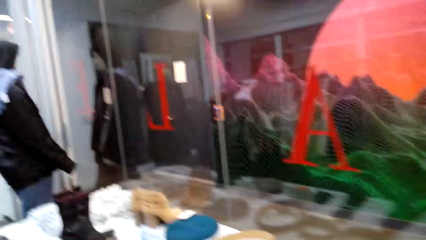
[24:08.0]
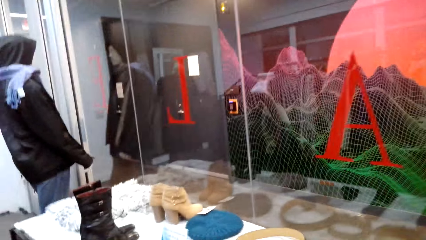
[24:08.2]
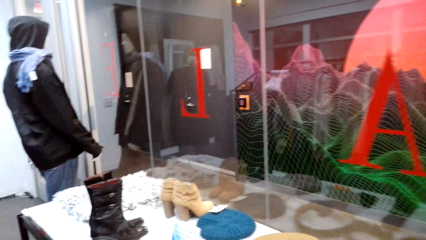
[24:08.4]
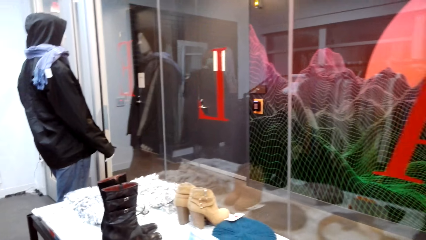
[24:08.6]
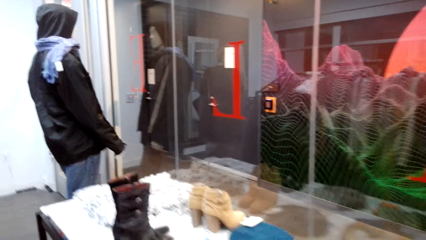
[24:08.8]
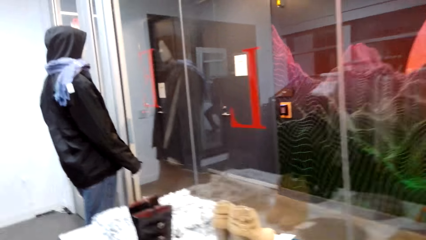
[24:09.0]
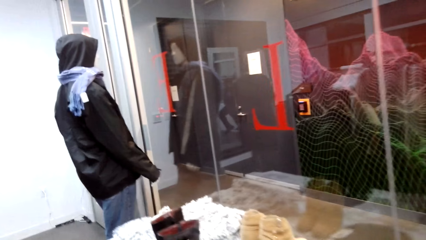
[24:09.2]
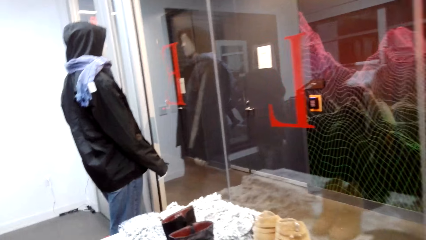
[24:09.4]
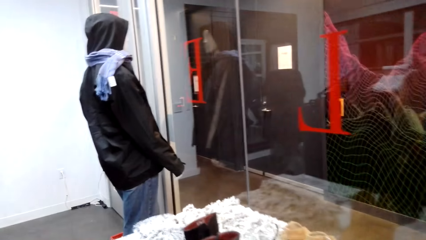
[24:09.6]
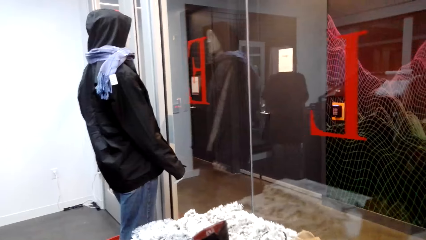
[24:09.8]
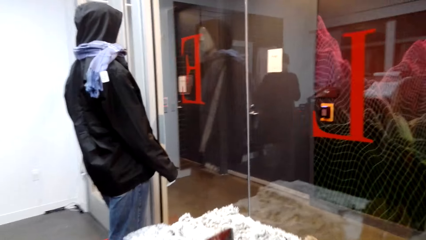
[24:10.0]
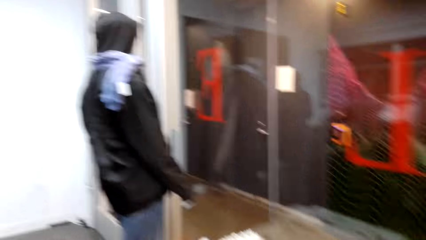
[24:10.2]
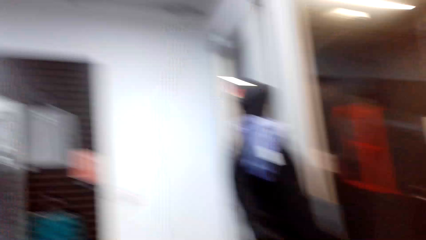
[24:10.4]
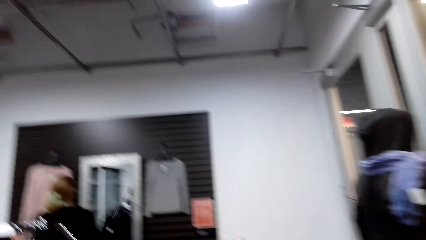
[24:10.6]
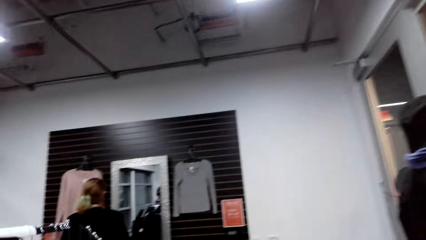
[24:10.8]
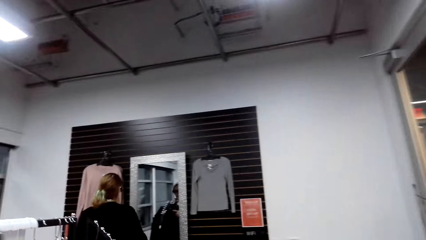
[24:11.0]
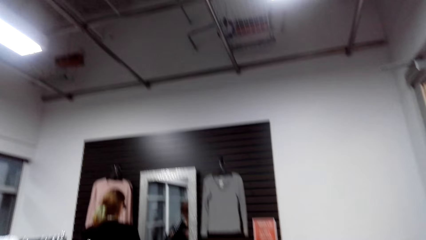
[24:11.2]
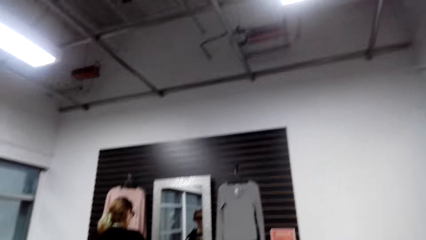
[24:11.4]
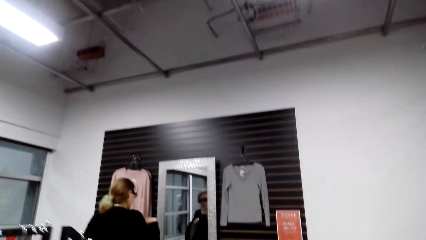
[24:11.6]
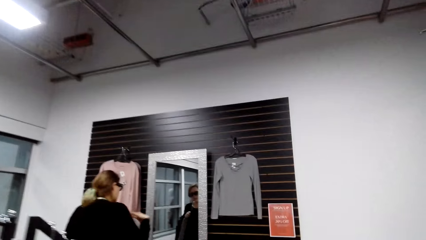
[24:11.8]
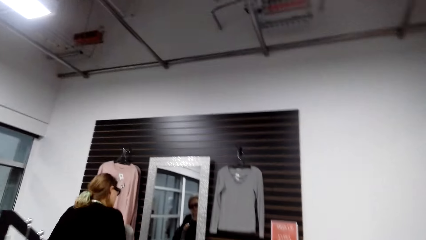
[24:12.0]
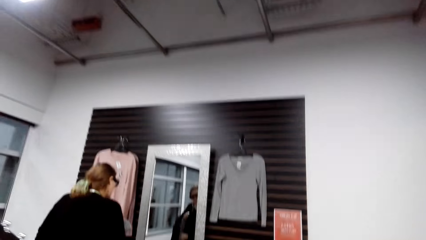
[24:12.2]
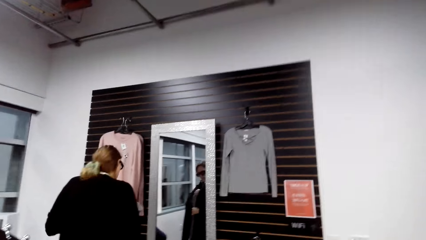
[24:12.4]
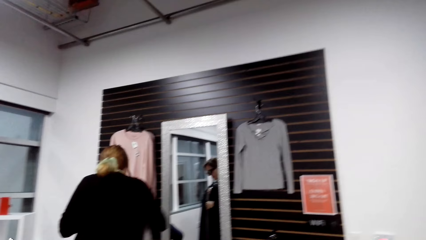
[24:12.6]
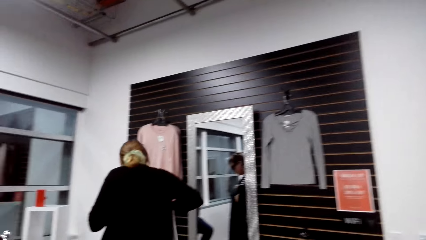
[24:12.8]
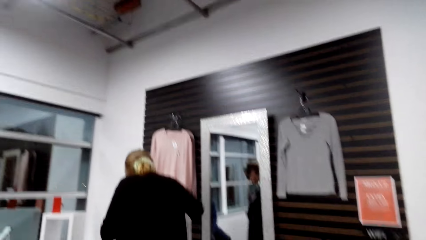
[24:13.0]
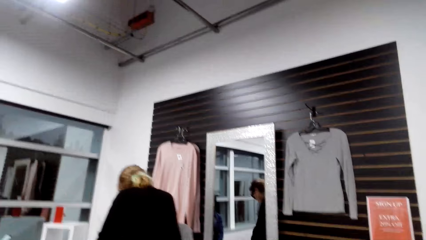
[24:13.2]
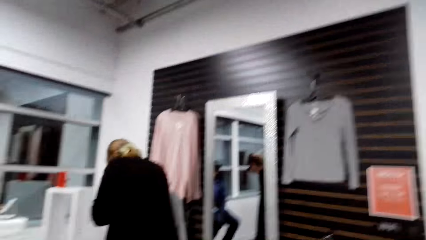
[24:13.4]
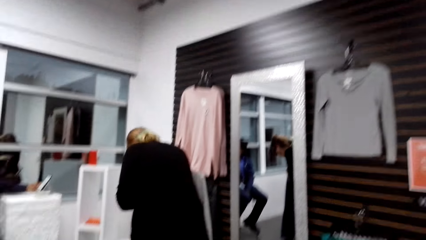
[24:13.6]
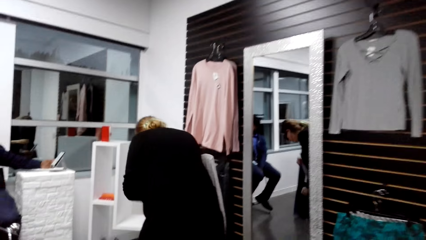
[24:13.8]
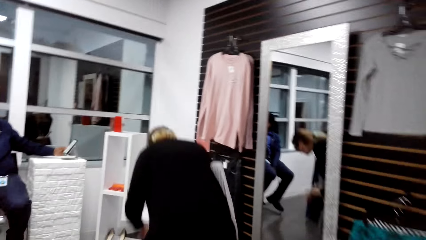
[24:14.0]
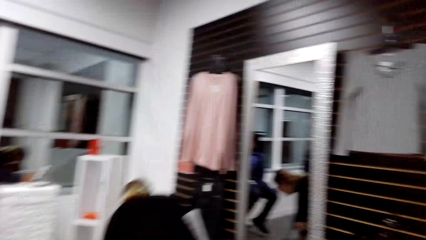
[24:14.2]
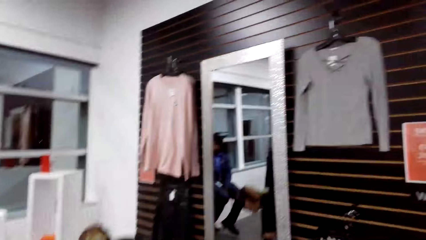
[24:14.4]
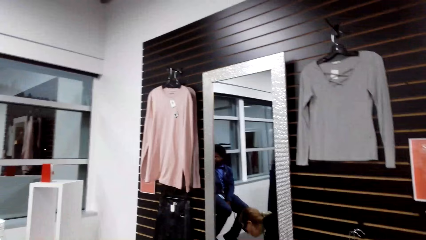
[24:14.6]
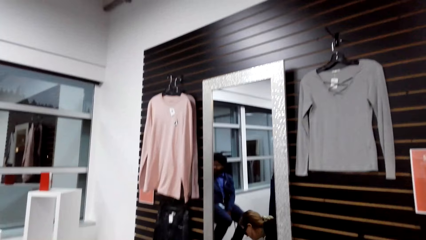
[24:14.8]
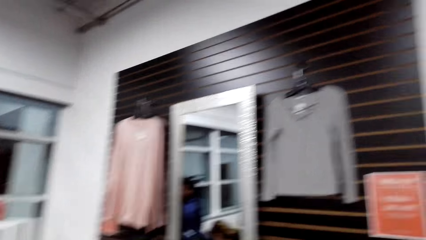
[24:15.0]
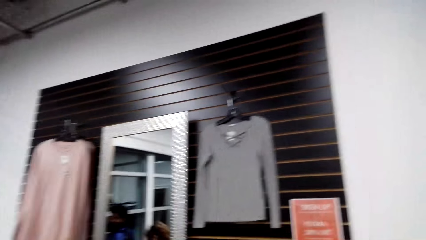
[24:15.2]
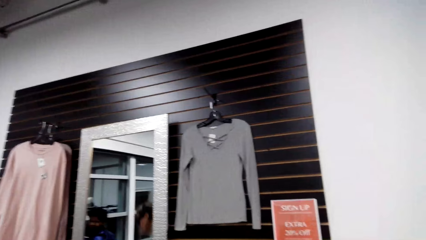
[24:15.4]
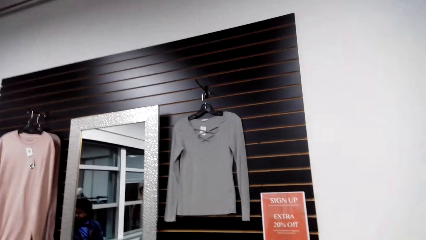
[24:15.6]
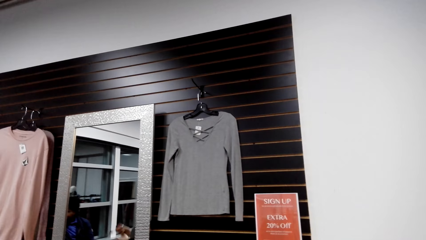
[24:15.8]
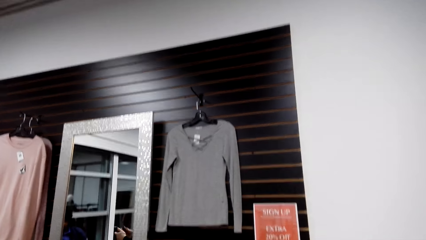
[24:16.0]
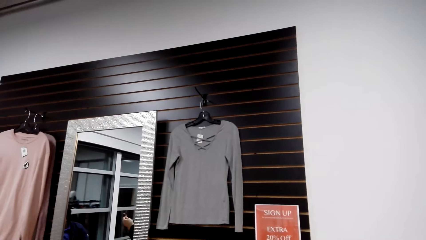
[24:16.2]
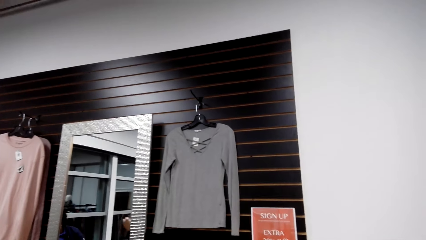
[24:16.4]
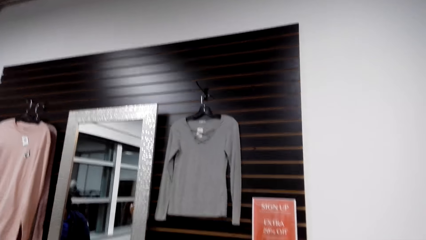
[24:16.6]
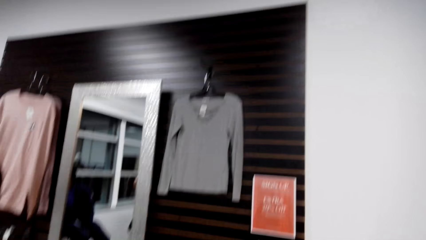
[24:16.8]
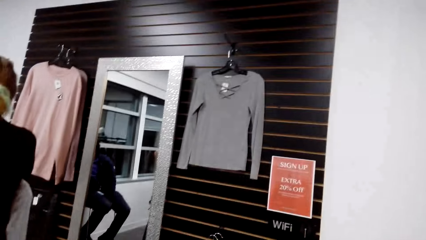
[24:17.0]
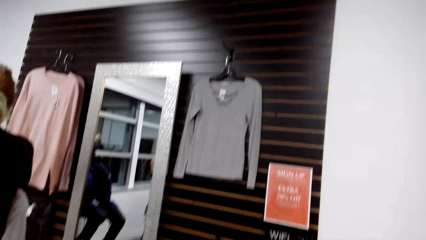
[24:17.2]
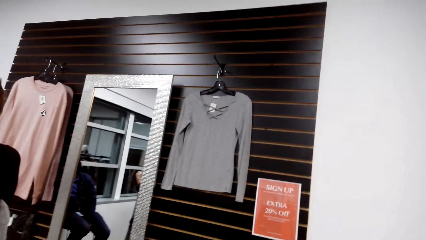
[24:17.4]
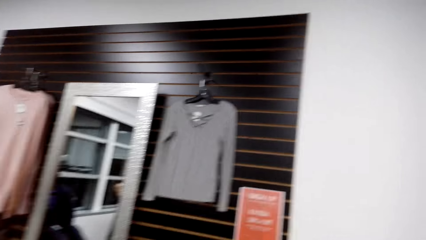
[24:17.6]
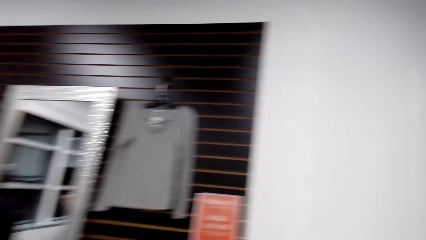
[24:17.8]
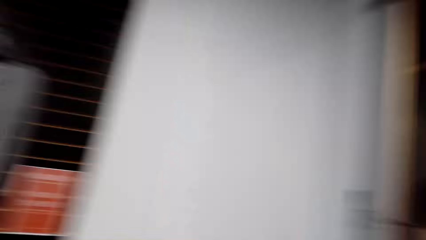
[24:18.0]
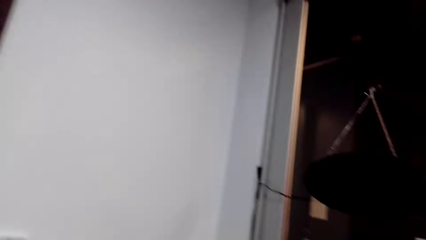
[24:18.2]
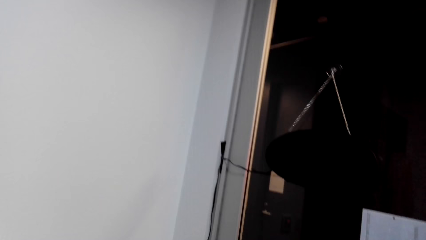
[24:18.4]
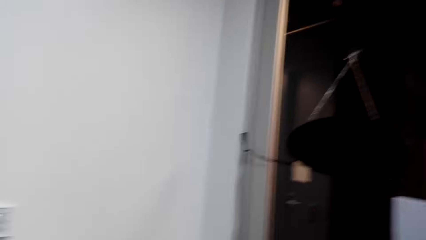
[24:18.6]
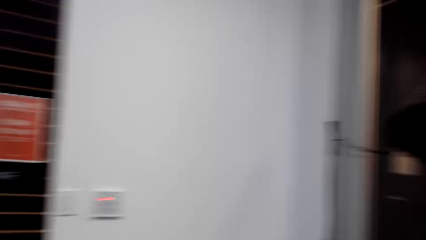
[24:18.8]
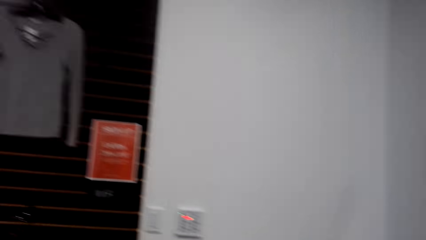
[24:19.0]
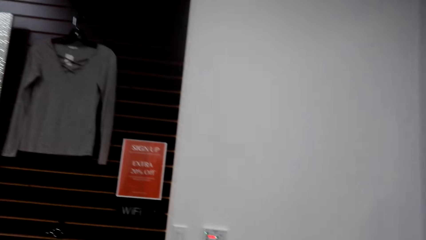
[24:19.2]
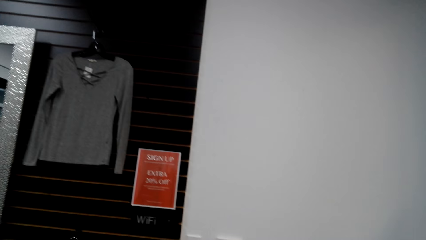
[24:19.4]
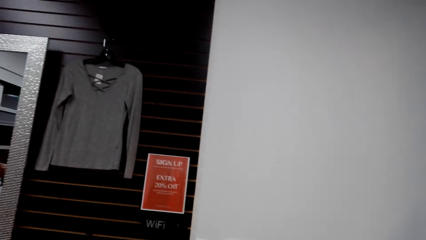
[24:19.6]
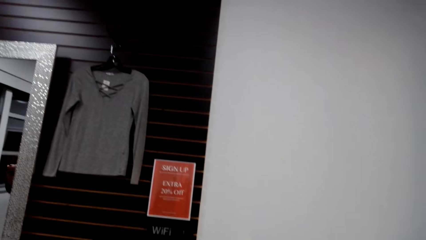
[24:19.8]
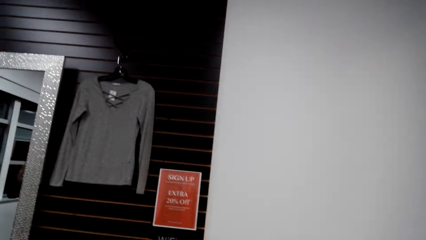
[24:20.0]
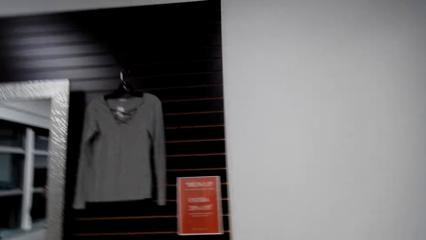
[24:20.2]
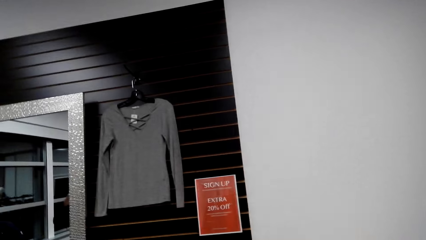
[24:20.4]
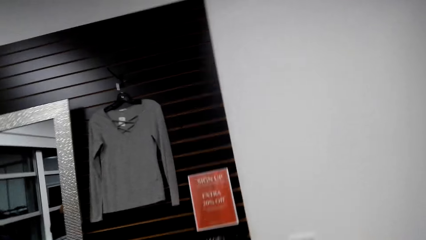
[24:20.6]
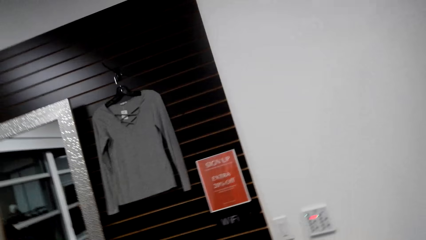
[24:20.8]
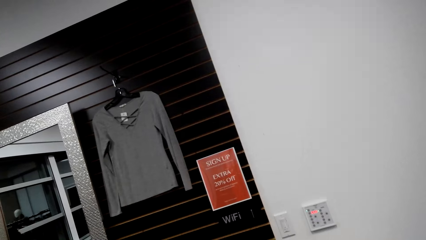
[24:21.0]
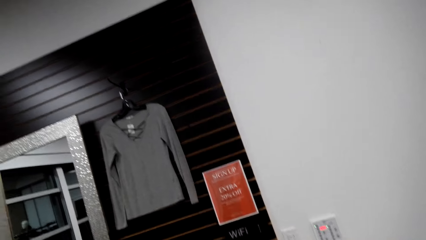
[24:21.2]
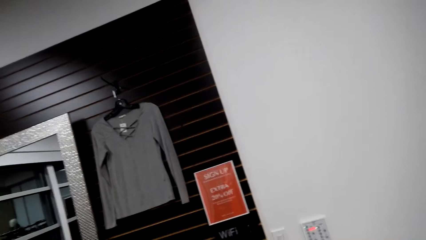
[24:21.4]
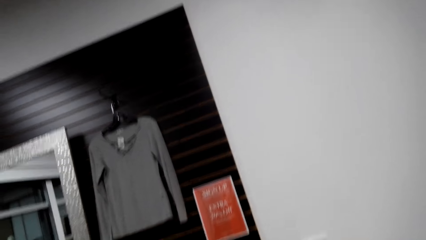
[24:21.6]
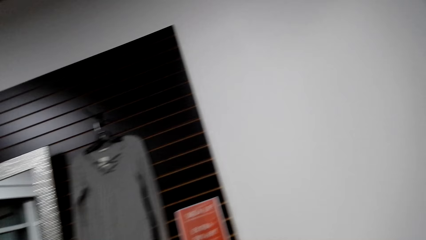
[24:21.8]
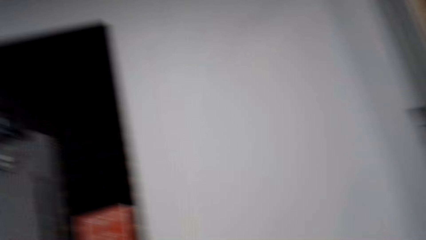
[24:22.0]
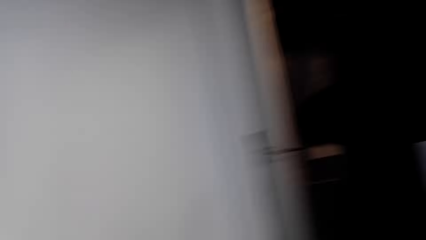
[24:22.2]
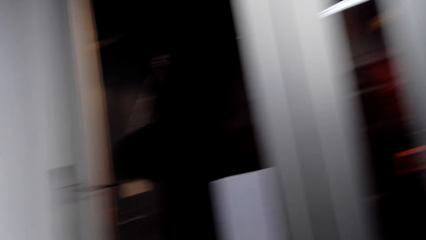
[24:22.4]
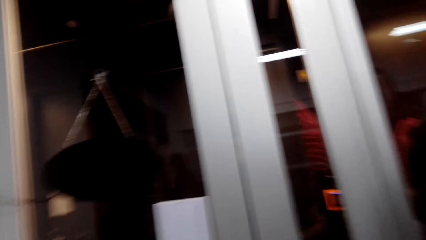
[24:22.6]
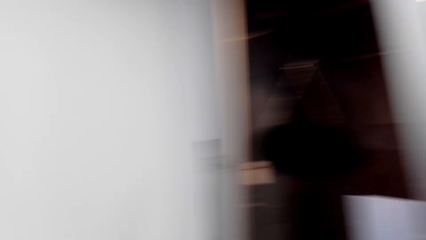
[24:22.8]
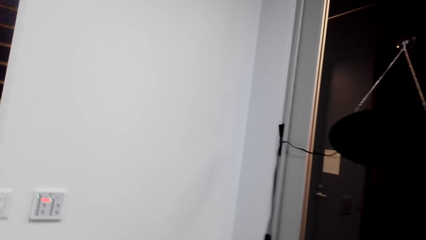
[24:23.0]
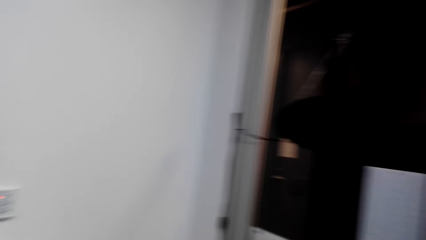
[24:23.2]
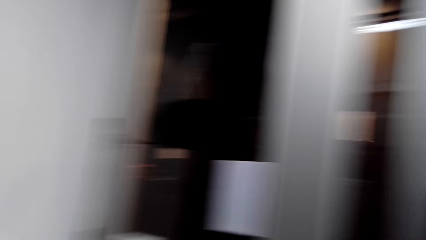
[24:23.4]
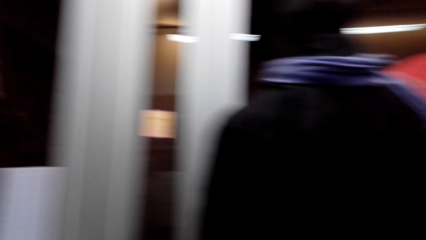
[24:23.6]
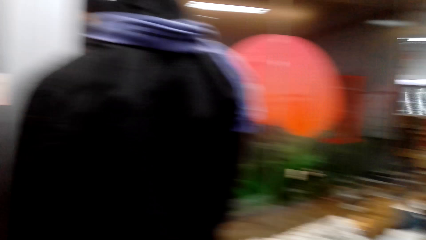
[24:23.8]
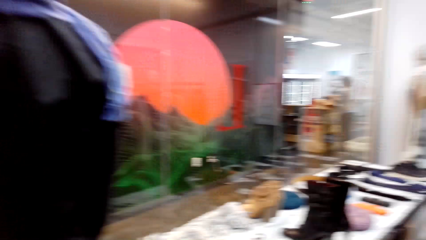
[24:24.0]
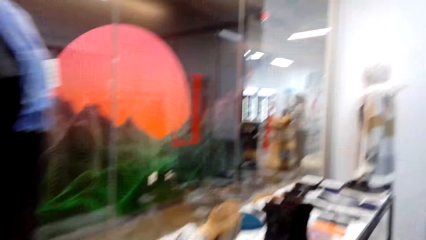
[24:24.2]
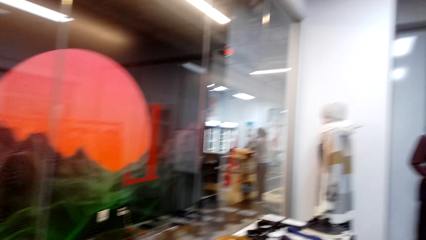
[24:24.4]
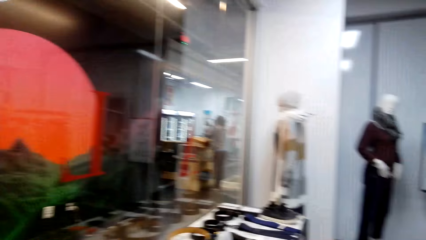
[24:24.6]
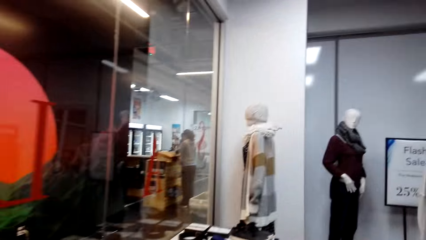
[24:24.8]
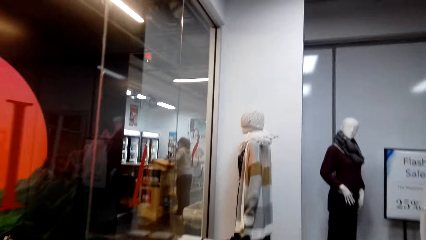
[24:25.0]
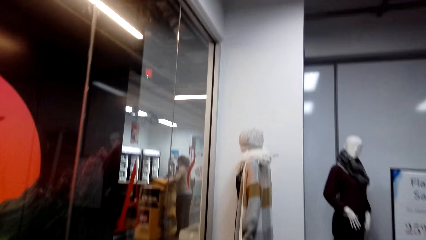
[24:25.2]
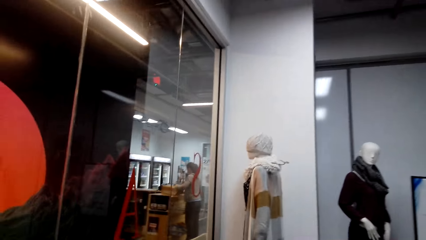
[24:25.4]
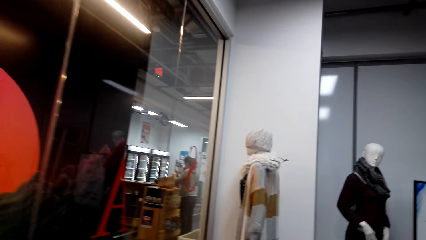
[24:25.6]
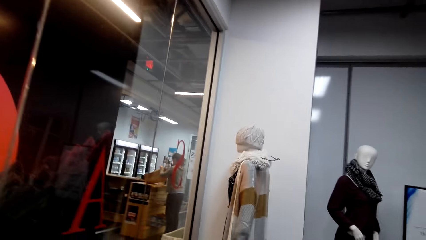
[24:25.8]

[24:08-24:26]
The camera wearer talks. A woman talks. The camera wearer walks. The woman bends. The camera wearer talks and looks around. They talk.
